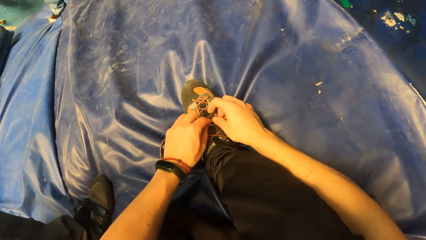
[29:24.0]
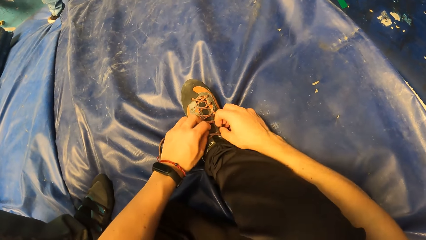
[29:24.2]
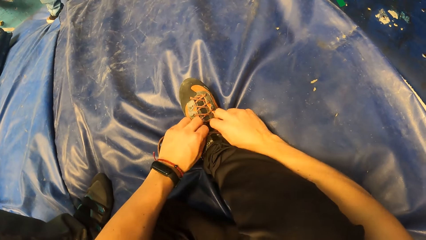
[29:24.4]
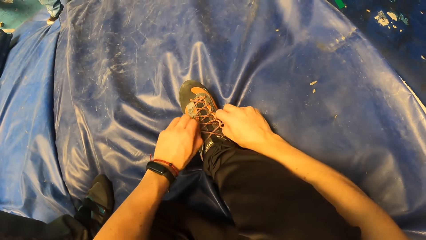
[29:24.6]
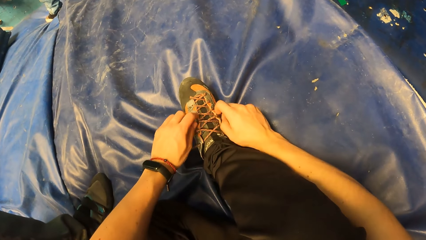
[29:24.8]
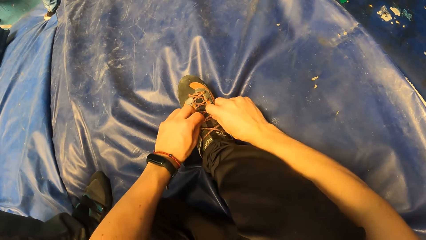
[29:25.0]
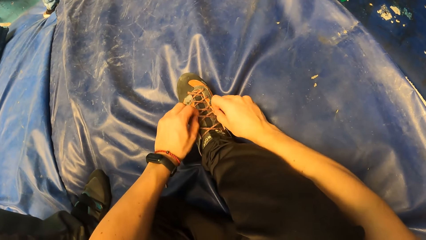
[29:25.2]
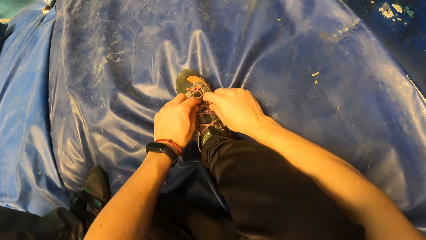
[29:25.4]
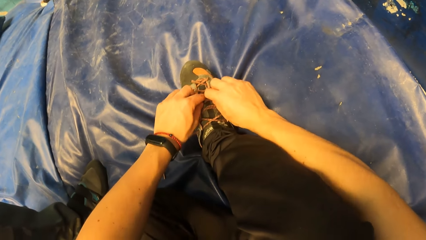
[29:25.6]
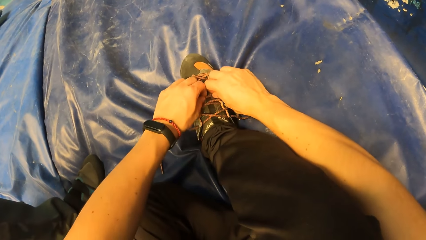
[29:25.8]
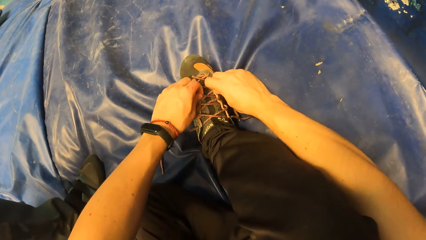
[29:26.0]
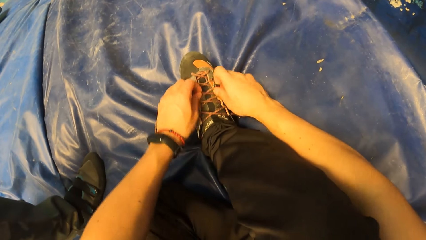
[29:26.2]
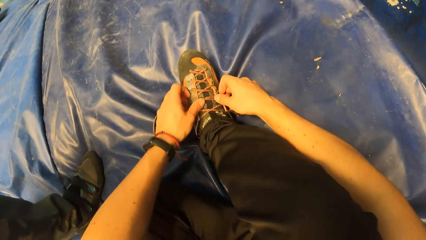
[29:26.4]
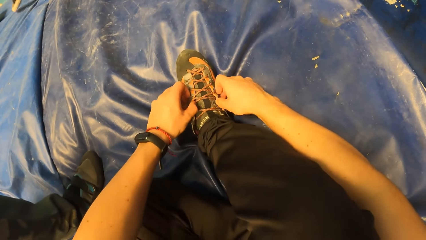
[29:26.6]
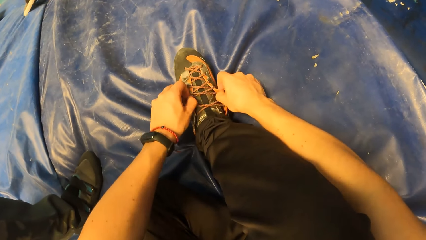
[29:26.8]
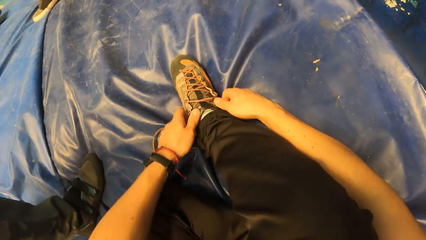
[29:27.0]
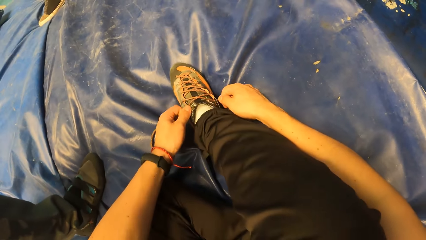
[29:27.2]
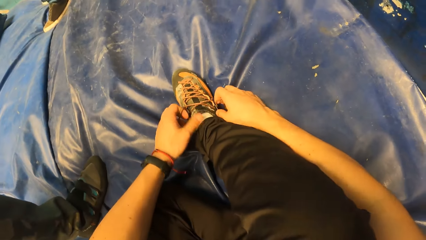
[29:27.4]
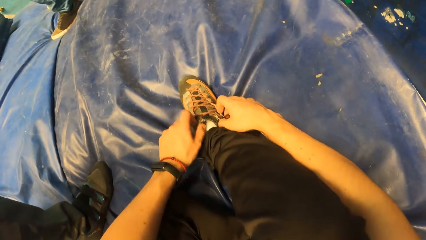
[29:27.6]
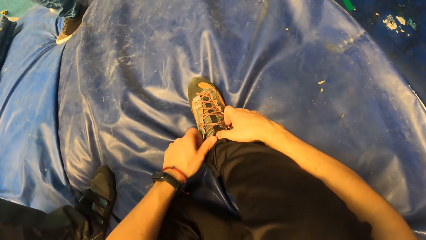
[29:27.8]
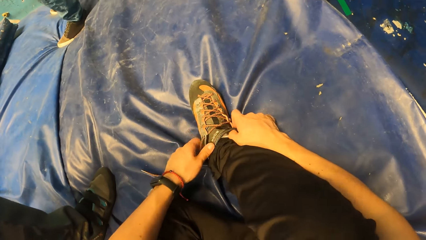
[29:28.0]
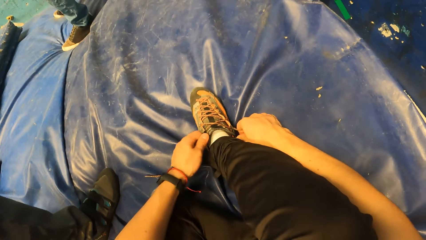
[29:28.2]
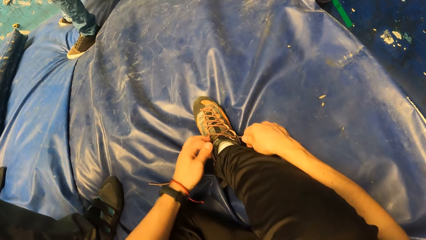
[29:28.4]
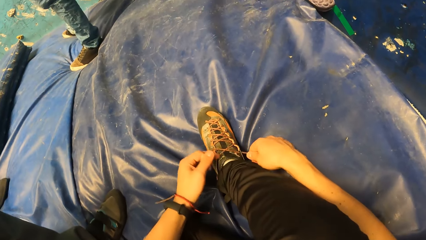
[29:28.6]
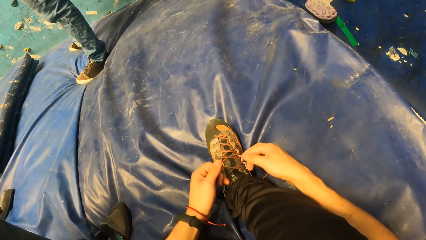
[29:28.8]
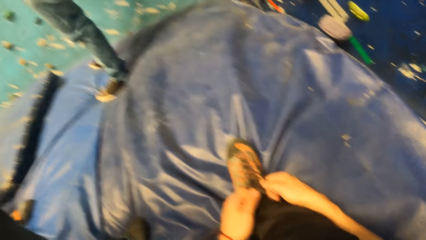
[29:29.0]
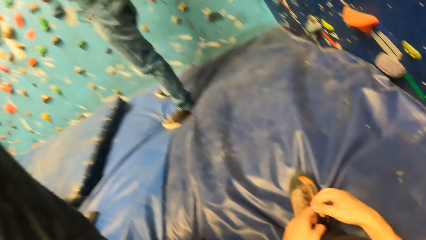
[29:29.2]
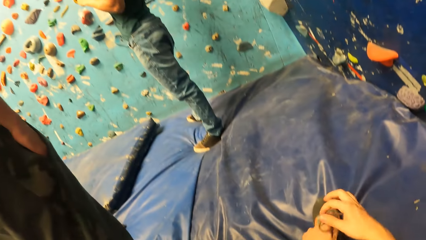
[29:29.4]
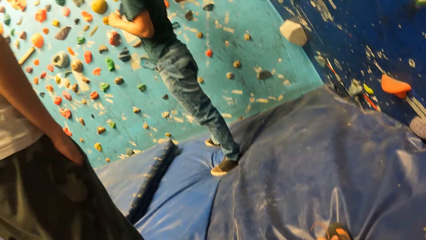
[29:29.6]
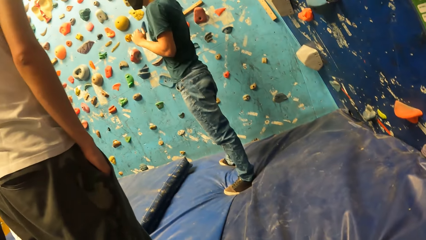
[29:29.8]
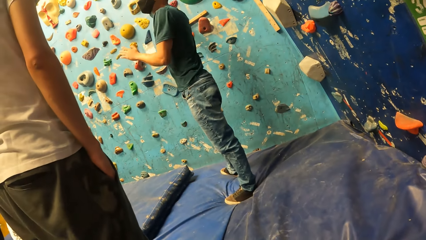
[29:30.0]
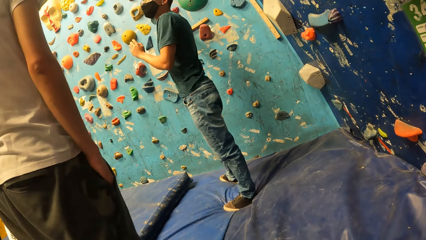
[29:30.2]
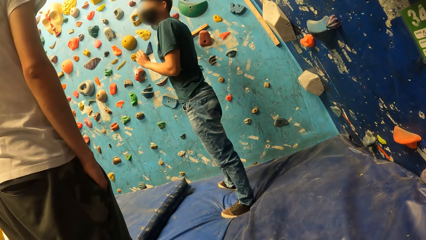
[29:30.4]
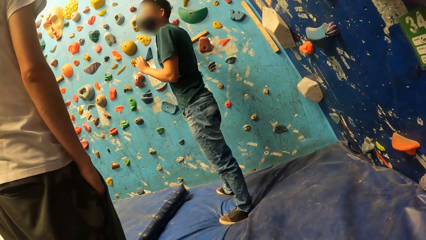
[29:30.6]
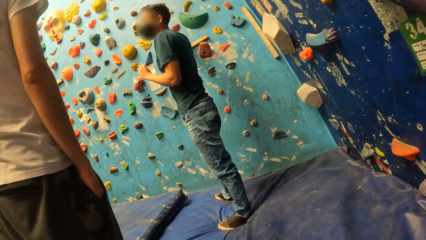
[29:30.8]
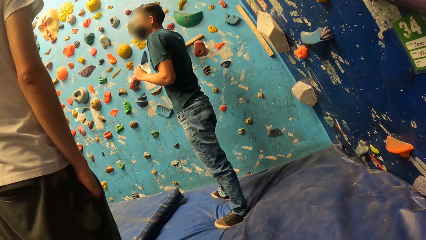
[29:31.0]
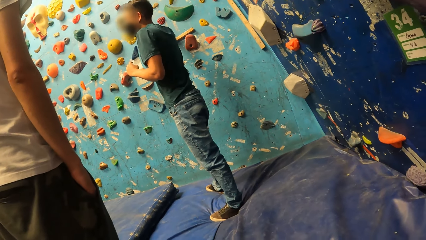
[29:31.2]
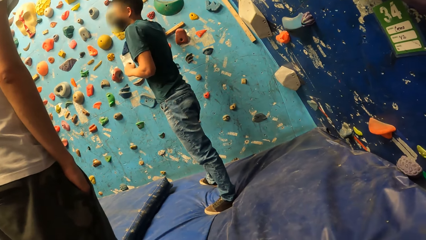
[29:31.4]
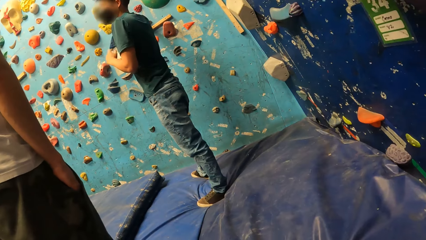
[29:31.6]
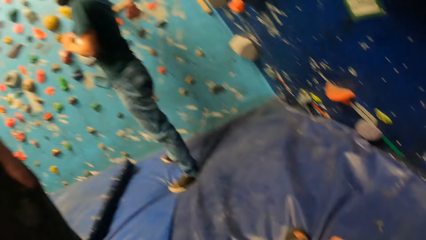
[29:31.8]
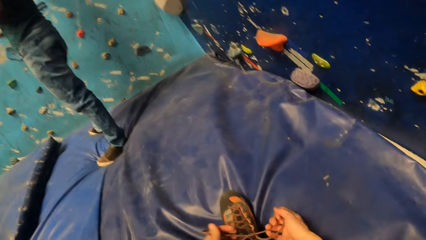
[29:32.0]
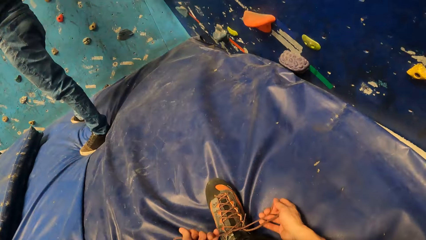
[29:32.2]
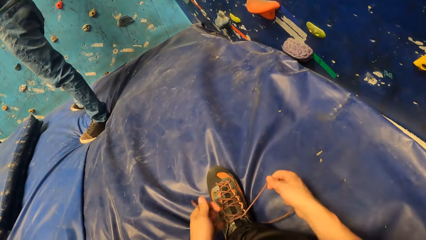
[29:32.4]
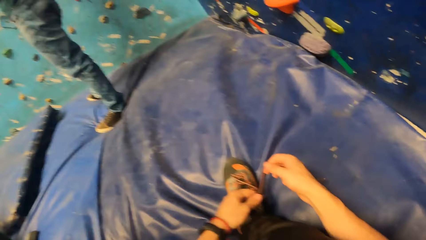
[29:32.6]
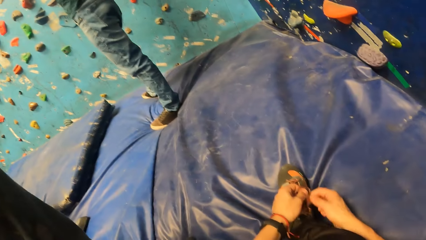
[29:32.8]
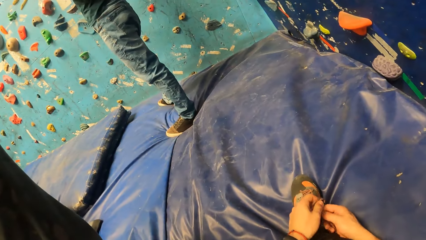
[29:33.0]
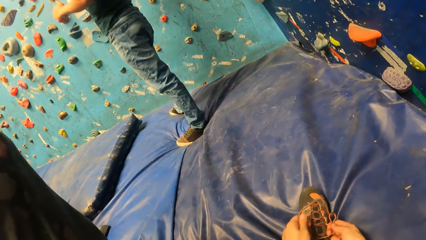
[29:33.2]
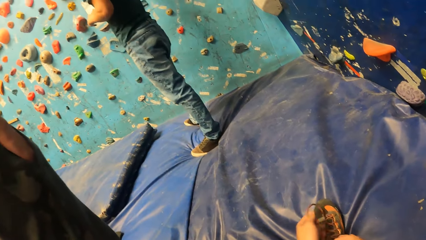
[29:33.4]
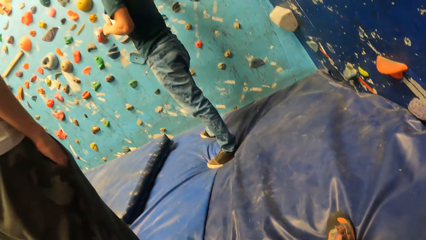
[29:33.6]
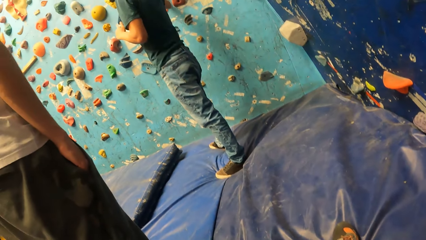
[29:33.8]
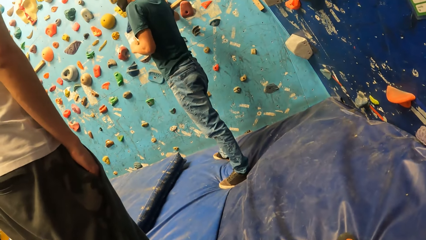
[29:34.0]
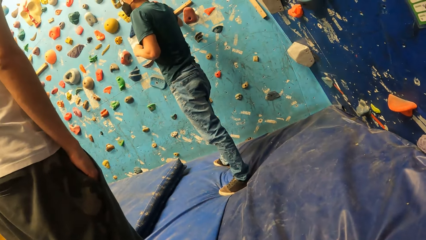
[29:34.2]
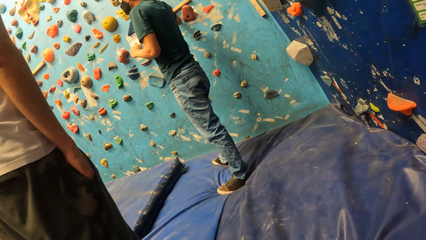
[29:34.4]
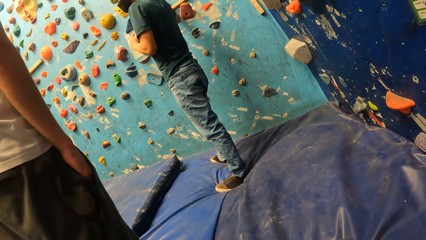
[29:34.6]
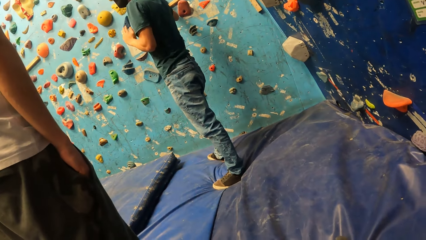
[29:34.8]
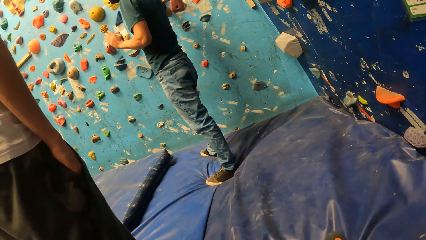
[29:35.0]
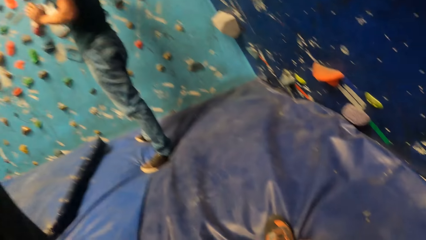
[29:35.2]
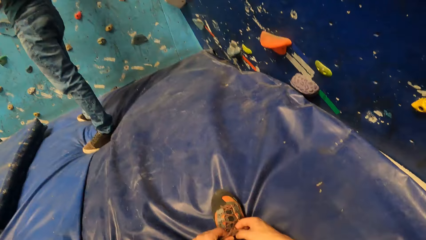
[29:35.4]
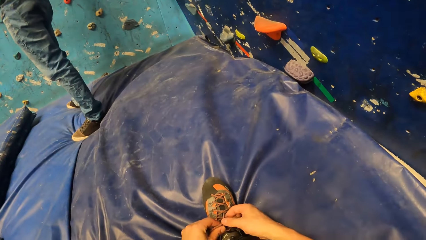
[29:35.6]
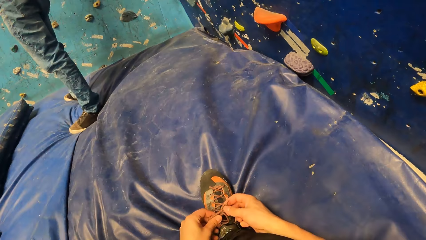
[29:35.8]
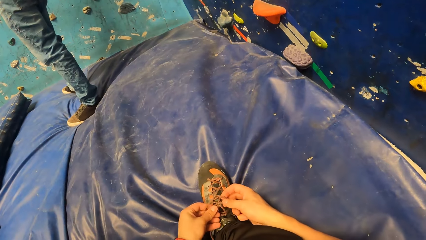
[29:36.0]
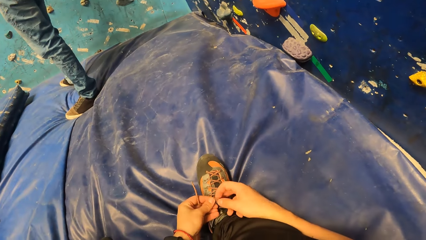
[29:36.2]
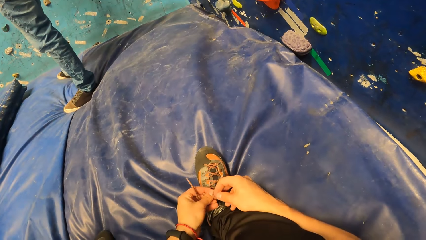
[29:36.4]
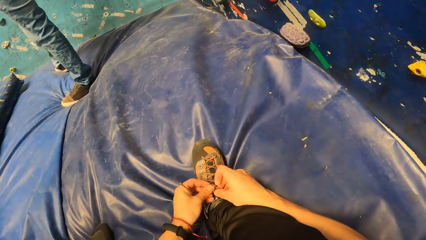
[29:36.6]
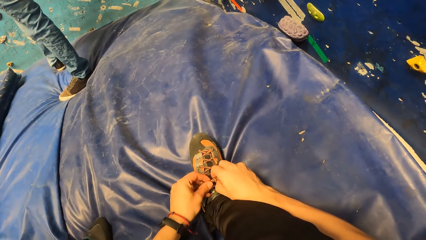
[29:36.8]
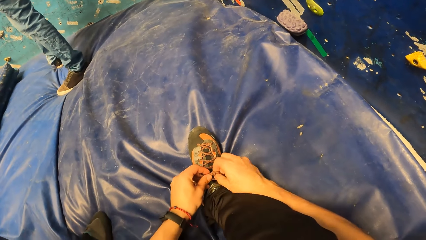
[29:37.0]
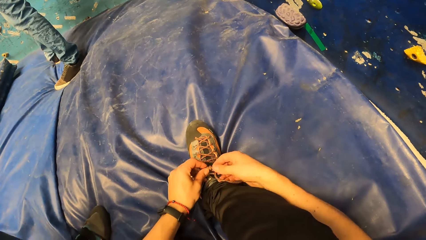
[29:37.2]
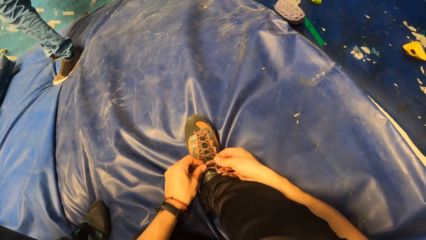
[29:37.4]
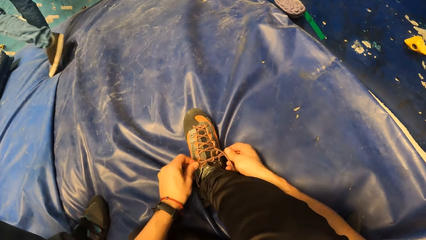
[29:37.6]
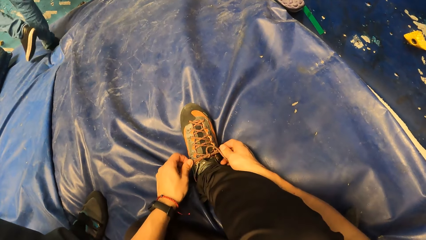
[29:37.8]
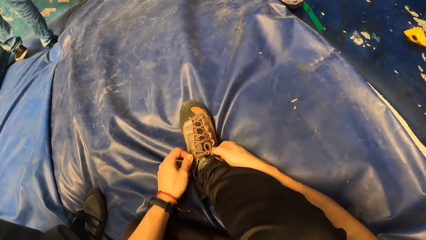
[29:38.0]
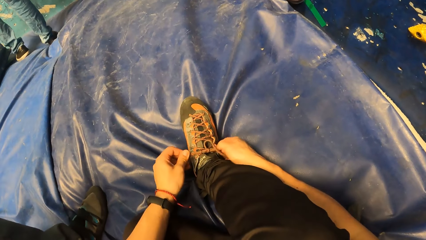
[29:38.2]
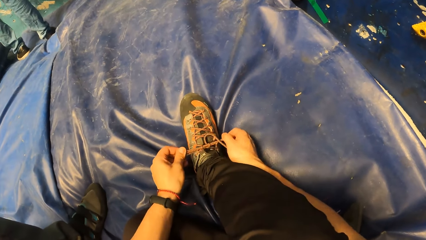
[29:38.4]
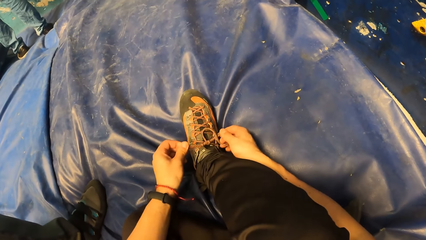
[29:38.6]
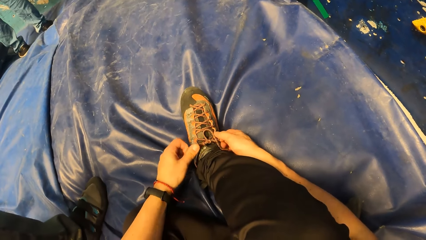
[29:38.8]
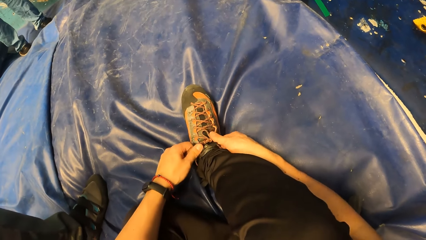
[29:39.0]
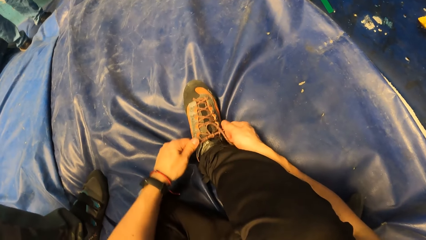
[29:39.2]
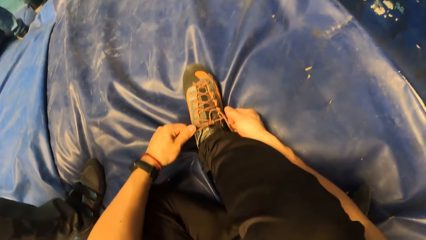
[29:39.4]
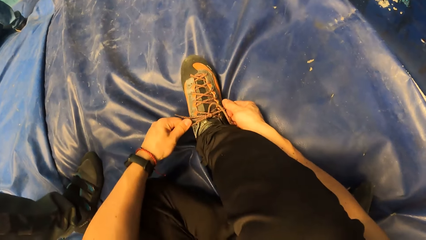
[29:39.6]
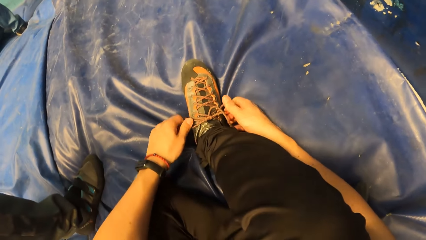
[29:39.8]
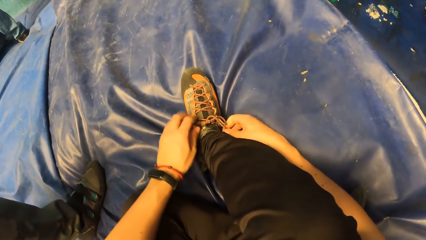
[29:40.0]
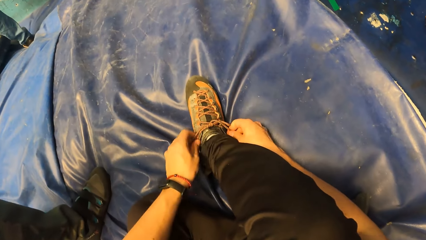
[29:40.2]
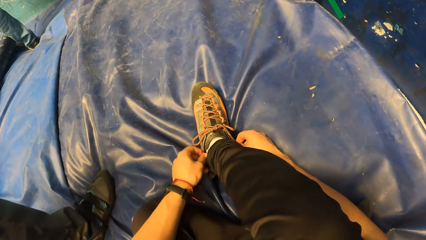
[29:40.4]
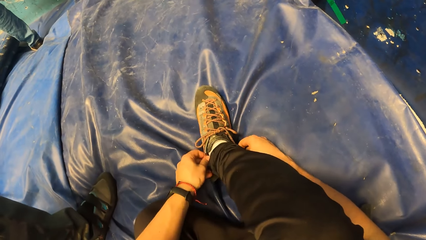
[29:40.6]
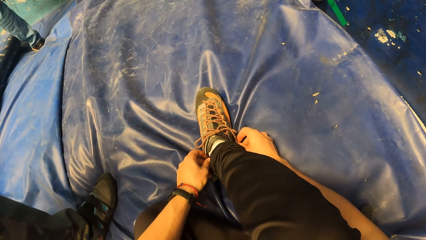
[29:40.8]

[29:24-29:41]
The camera wearer tightens the shoe lace in the shoe with both hands. They look around. They tie the shoe. They look around. They tie the shoe.
